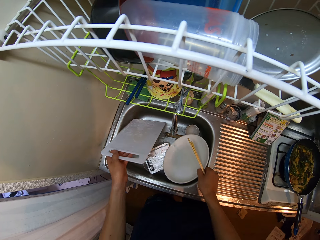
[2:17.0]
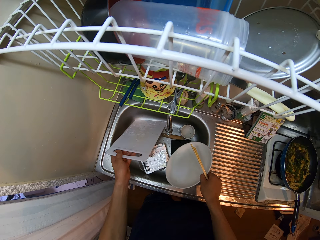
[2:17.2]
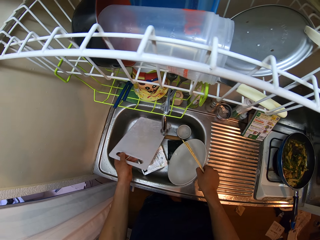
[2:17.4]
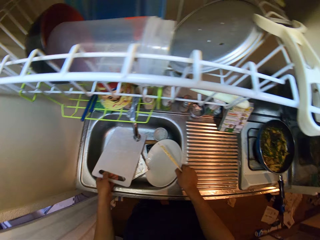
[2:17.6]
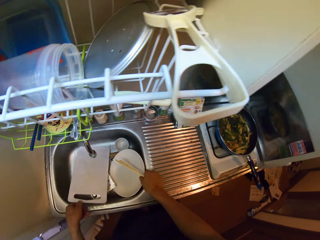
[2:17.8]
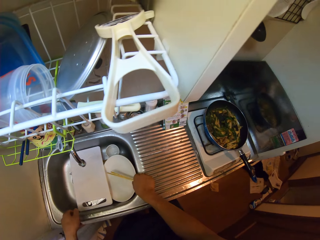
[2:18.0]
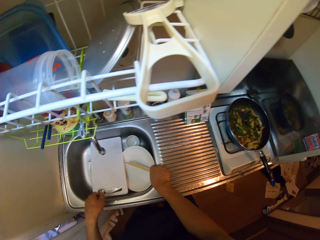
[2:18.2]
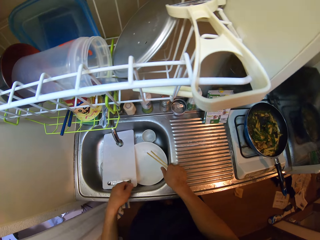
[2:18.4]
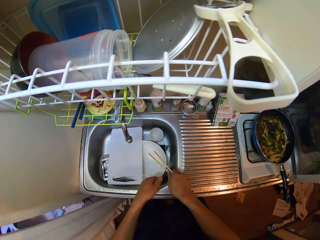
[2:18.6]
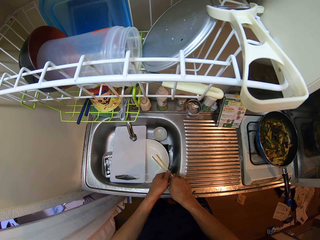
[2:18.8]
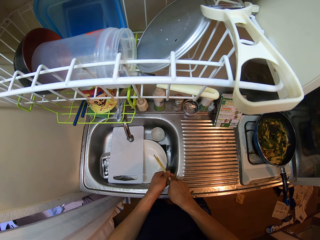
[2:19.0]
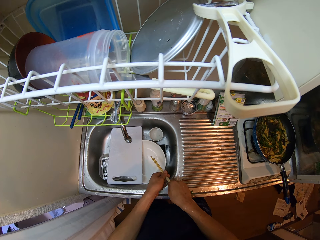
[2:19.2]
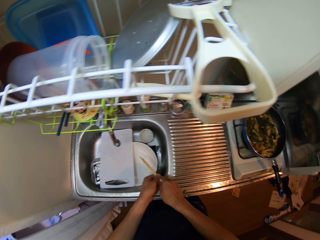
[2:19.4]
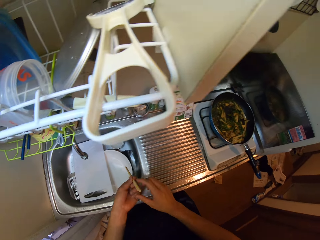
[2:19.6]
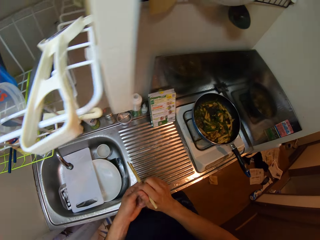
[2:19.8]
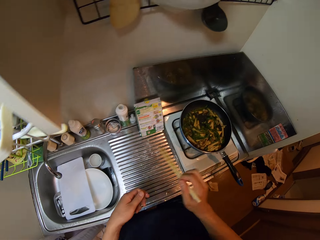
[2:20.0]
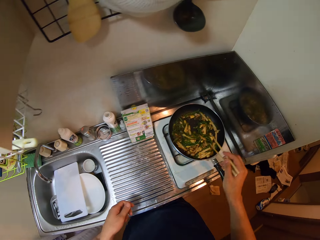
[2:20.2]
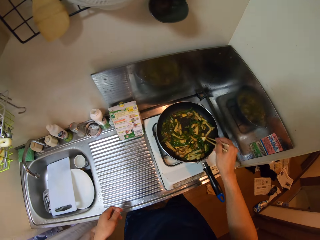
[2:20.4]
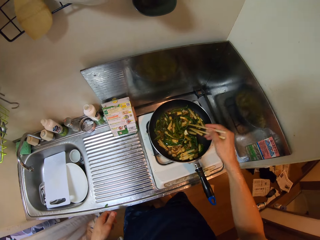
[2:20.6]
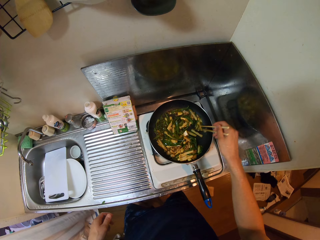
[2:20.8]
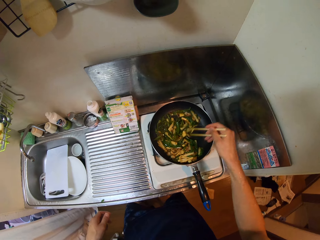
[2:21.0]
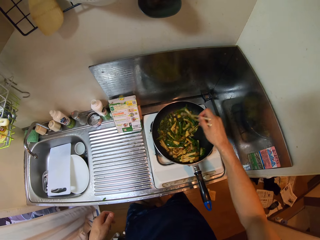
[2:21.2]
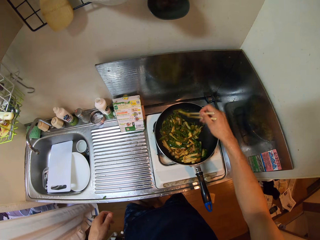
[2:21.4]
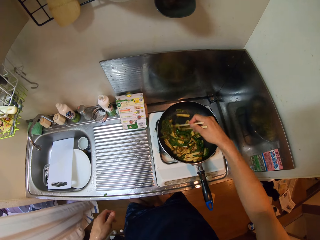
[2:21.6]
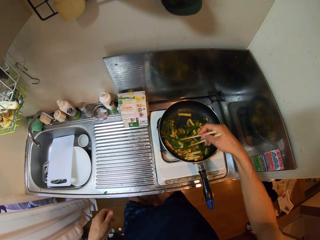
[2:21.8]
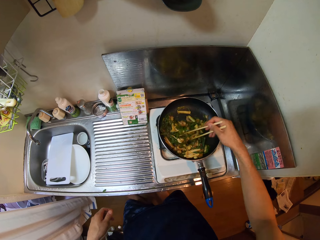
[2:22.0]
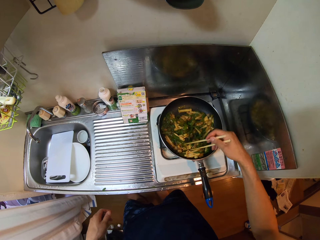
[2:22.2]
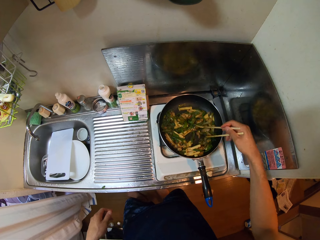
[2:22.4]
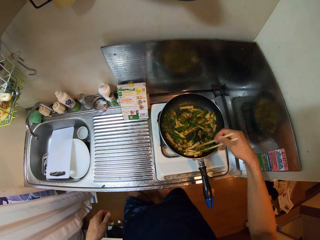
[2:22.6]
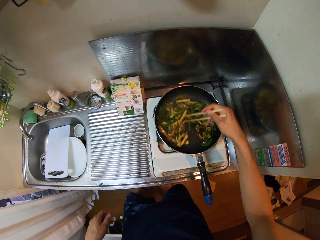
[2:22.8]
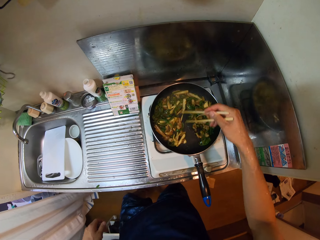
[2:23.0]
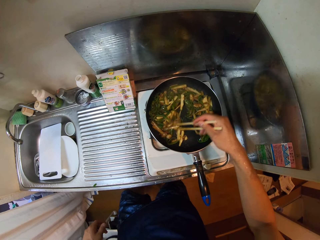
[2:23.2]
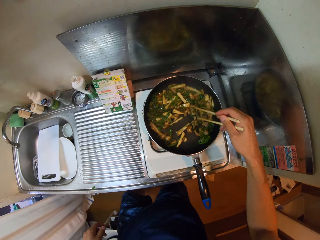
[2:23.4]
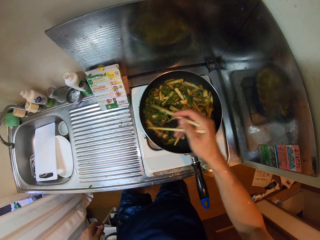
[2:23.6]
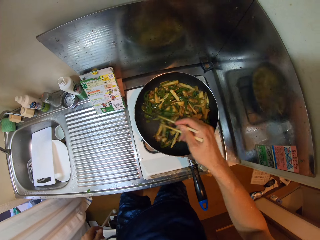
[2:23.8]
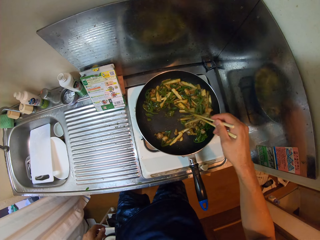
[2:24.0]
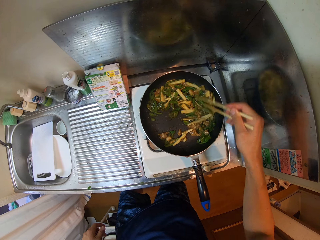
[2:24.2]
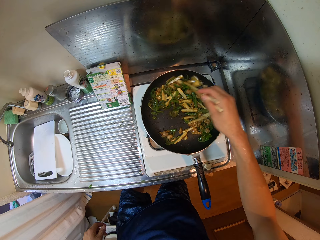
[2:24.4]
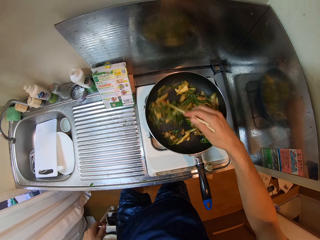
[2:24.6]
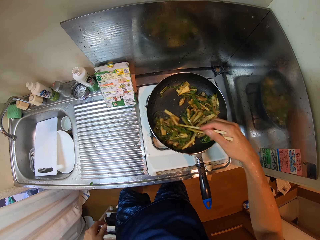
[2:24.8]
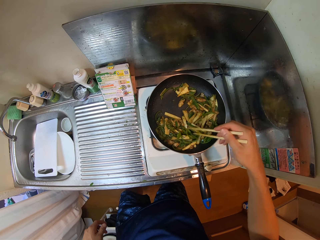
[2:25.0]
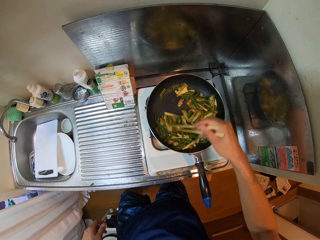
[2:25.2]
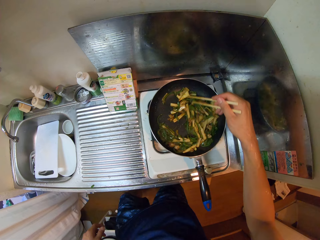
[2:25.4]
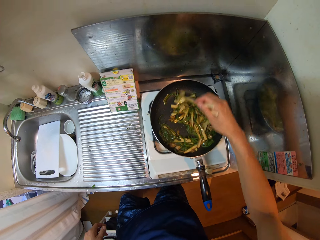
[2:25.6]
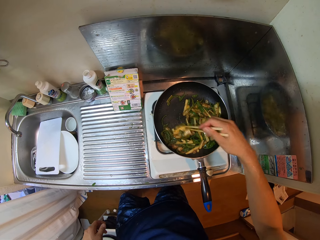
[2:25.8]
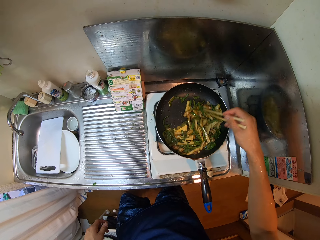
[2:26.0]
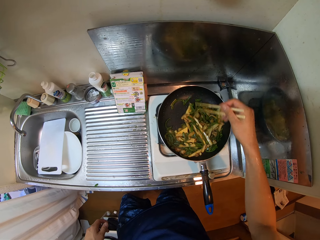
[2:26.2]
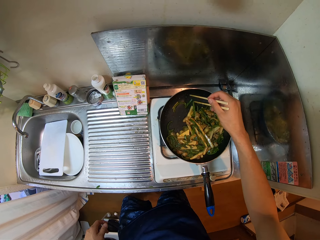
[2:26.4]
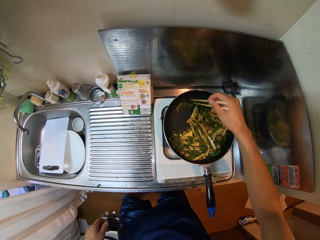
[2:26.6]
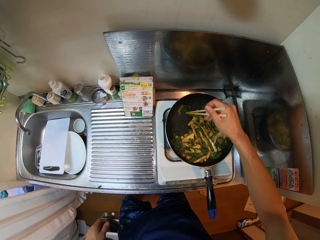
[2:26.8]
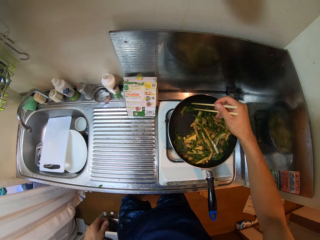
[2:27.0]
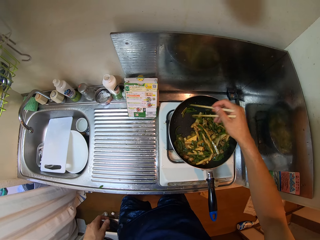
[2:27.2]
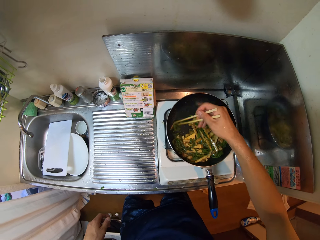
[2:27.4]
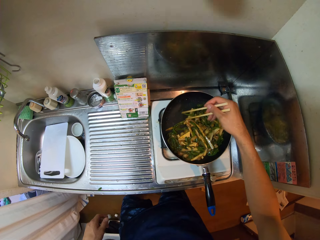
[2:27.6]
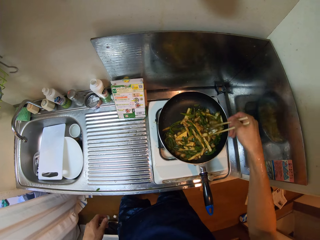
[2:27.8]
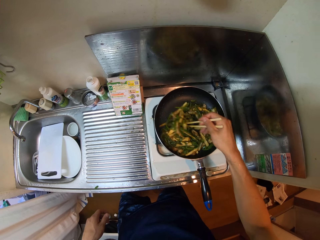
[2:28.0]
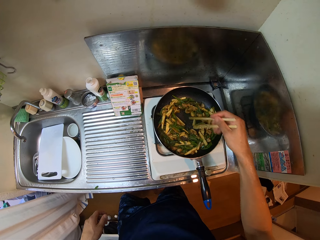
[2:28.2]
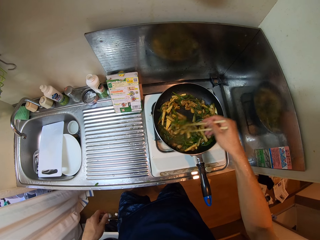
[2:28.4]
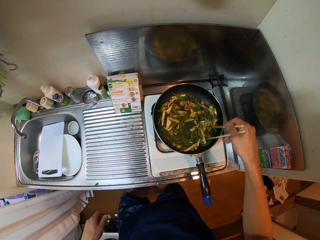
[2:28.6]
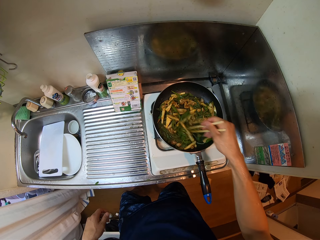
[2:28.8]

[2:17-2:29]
The camera wearer drops the chopping board. They stir the sauce in the fry pan with the chopsticks.

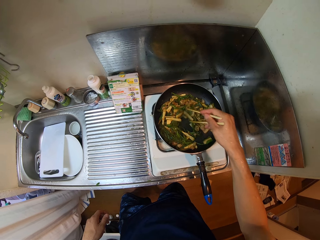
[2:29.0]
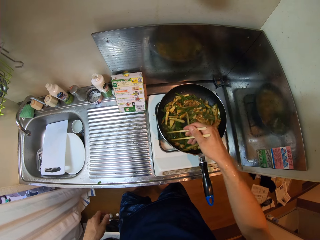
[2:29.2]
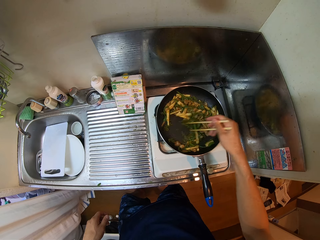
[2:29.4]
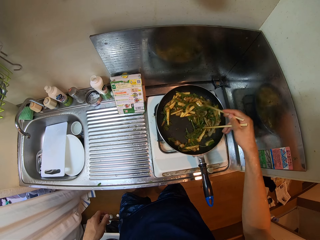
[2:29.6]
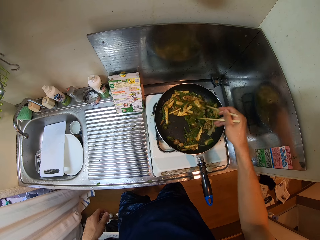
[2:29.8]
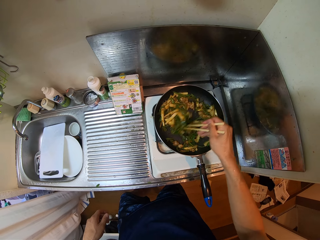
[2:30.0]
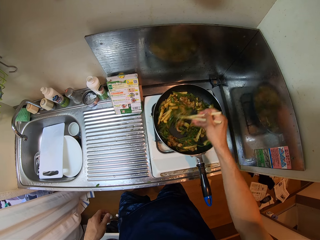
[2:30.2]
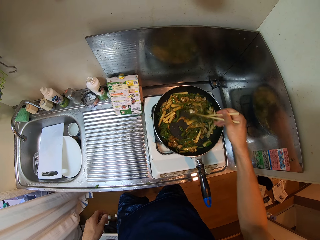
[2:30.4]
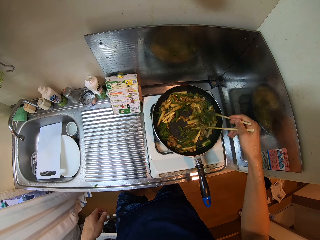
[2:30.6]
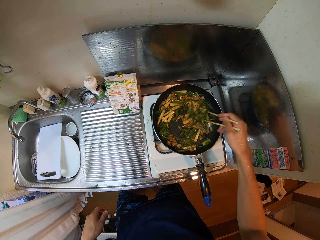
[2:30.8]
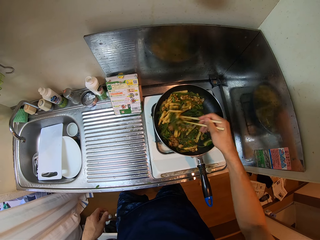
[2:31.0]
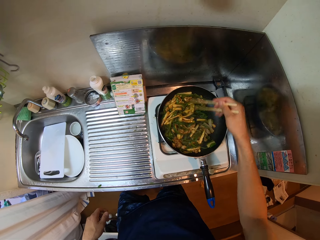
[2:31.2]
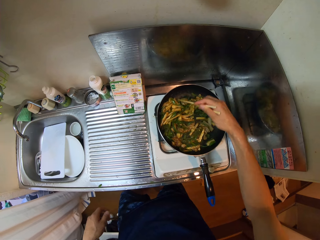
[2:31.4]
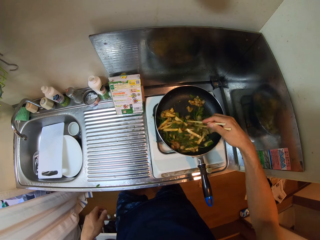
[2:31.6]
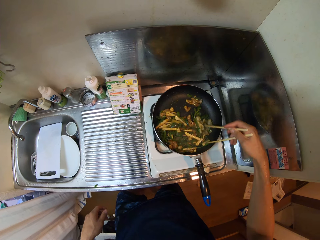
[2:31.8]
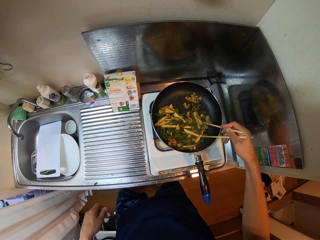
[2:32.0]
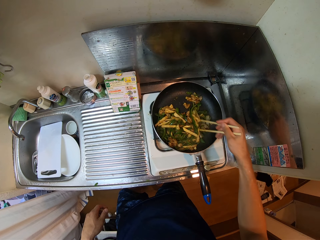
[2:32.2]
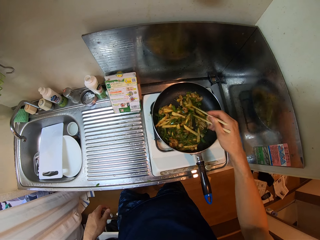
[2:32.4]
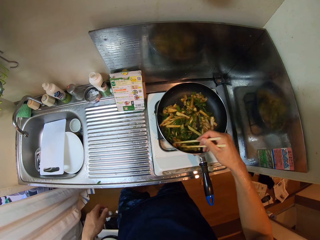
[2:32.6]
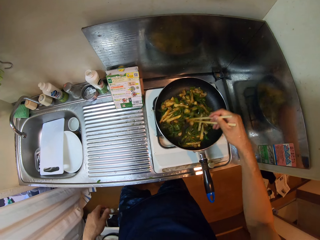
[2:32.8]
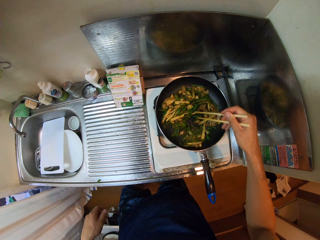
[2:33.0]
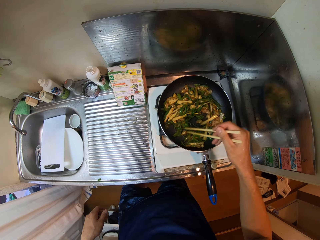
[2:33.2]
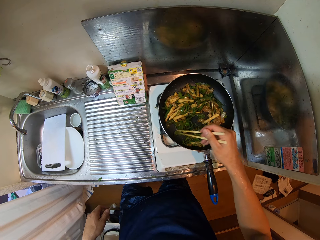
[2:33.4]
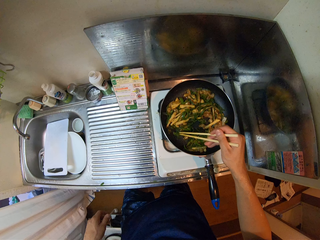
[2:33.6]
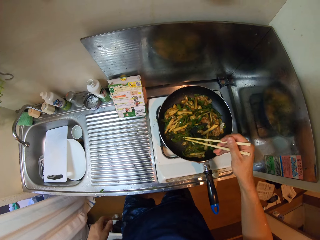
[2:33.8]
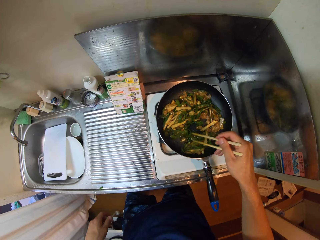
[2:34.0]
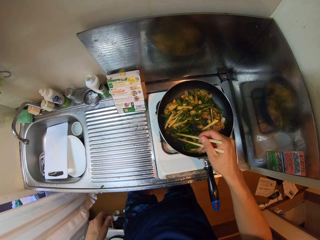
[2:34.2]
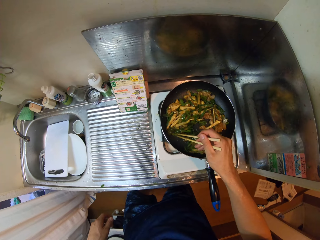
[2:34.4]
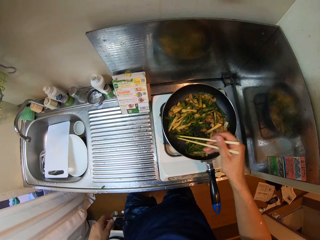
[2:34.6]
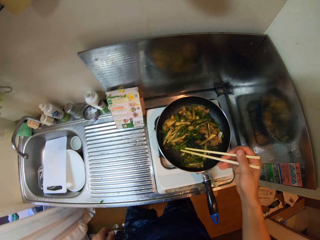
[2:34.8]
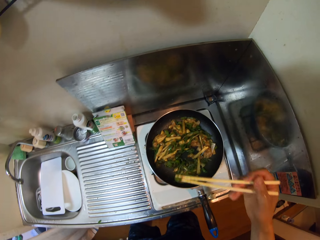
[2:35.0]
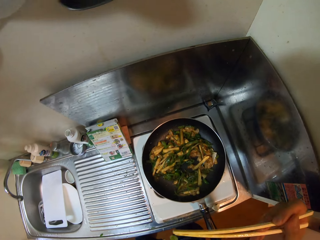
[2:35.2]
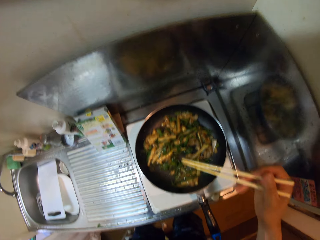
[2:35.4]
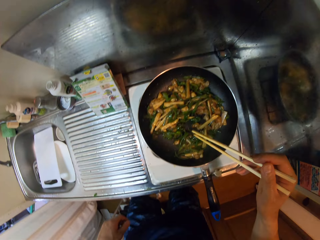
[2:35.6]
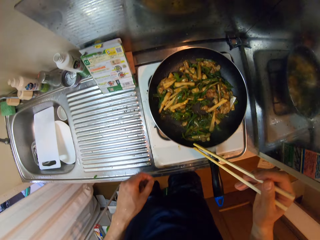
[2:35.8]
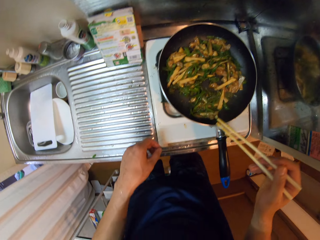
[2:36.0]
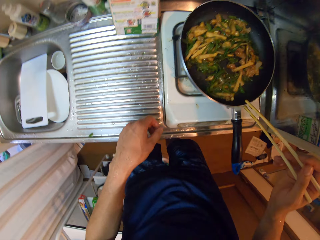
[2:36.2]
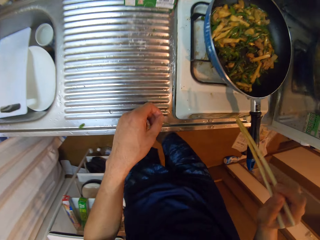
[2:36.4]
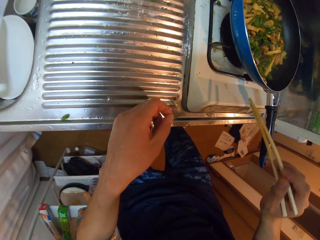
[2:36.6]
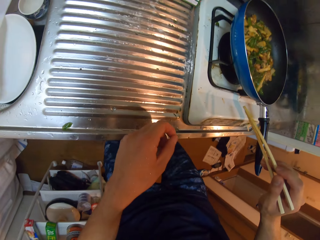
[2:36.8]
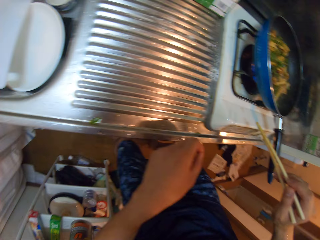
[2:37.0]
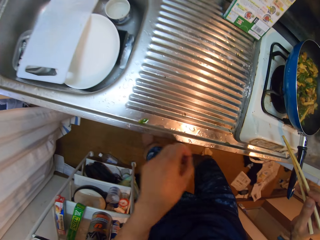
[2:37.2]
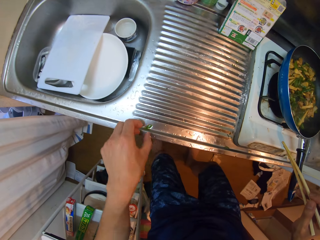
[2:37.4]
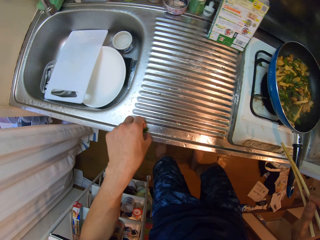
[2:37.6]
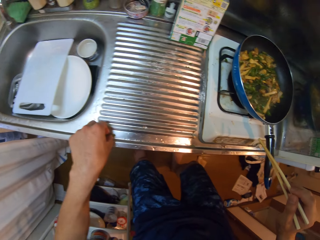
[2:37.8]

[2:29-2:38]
The camera wearer takes some part of the sauce with the chopsticks. He tastes the sauce with his mouth.
